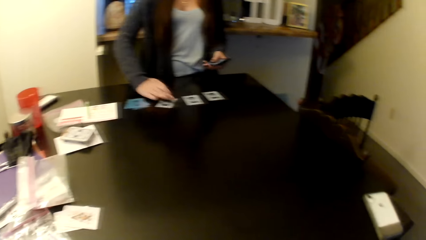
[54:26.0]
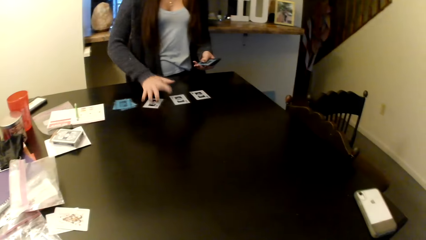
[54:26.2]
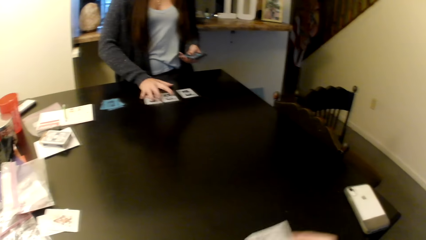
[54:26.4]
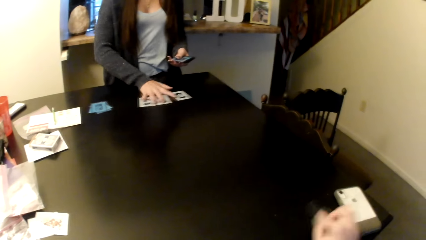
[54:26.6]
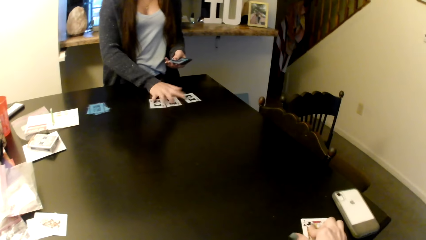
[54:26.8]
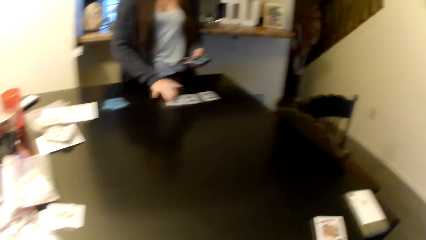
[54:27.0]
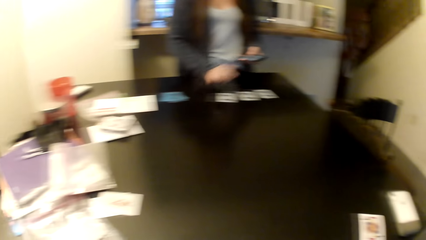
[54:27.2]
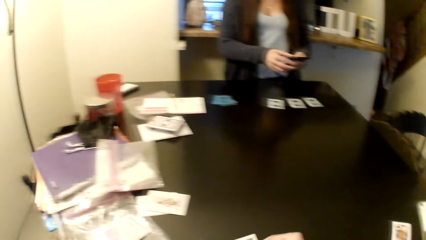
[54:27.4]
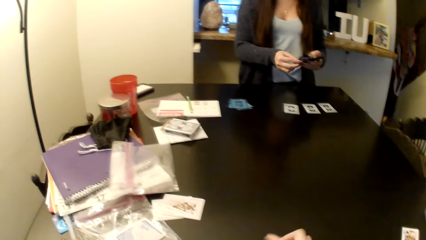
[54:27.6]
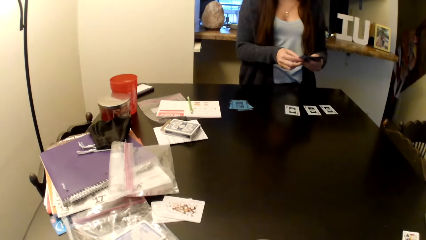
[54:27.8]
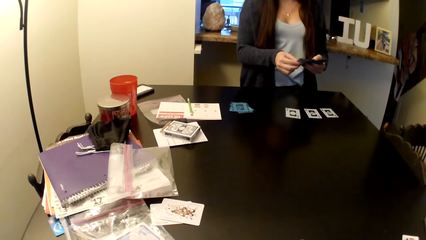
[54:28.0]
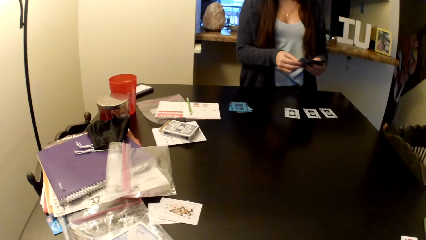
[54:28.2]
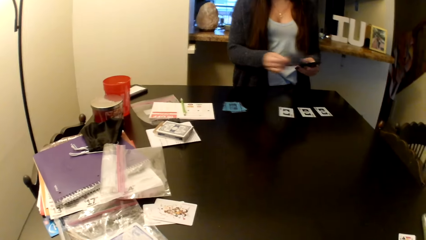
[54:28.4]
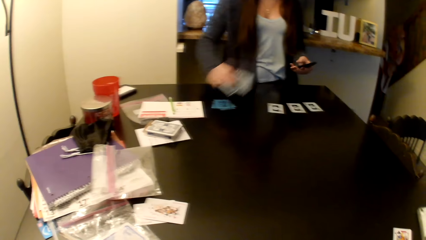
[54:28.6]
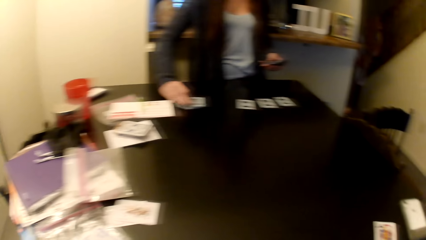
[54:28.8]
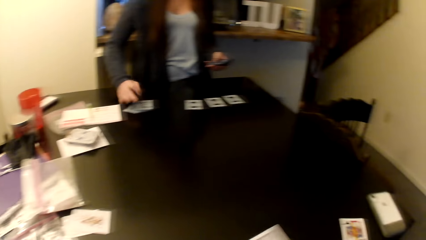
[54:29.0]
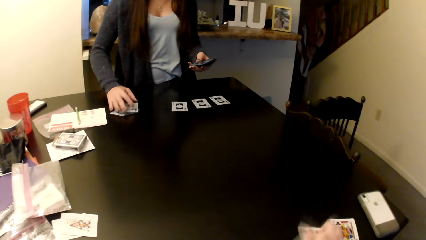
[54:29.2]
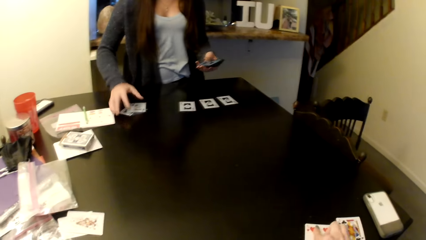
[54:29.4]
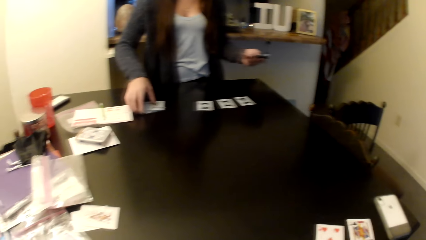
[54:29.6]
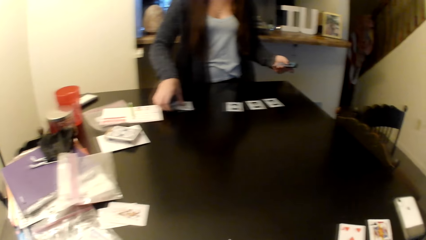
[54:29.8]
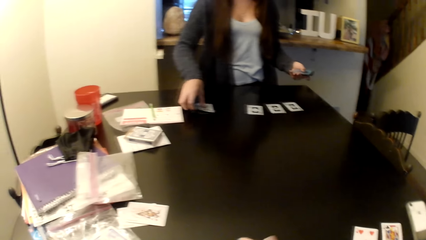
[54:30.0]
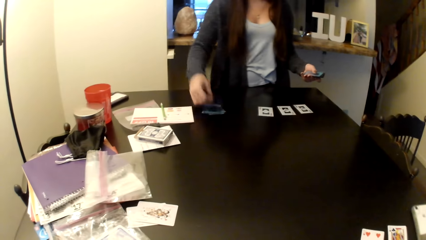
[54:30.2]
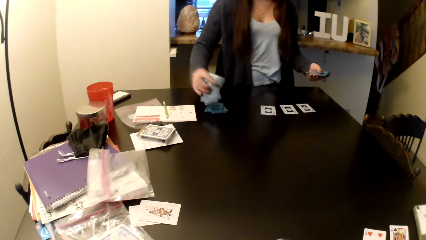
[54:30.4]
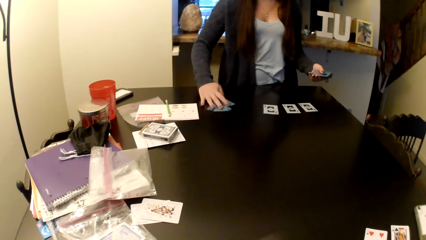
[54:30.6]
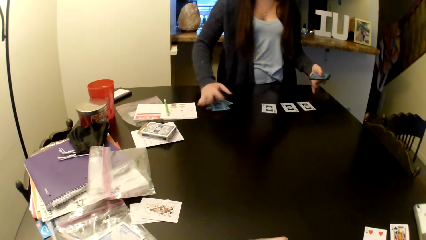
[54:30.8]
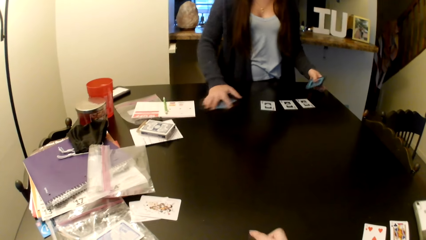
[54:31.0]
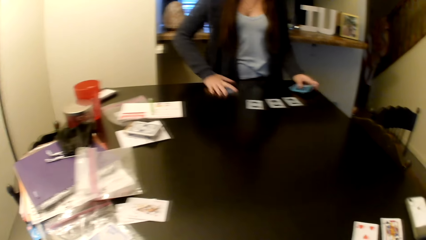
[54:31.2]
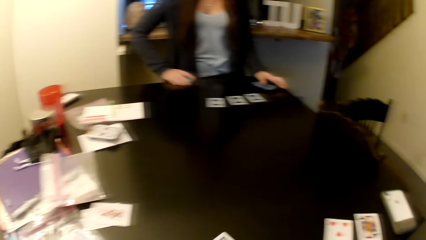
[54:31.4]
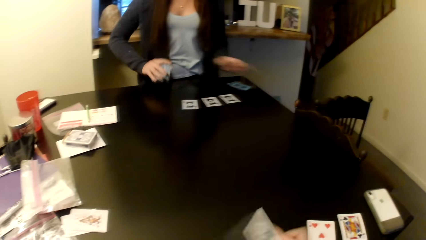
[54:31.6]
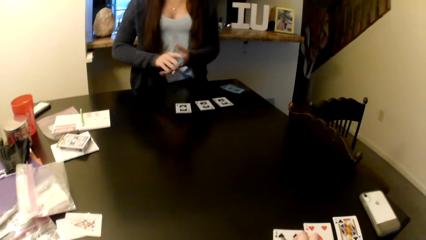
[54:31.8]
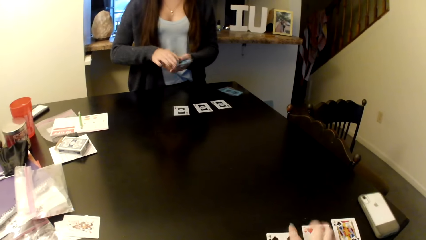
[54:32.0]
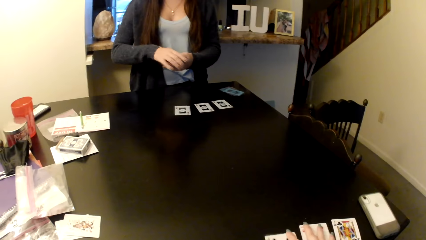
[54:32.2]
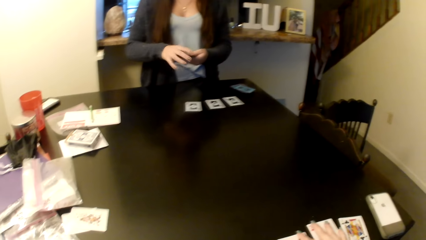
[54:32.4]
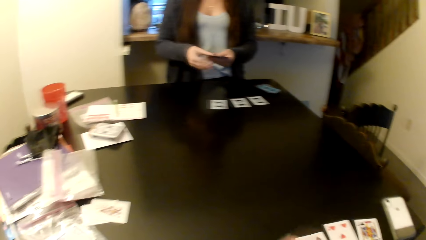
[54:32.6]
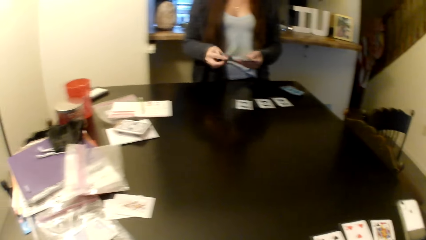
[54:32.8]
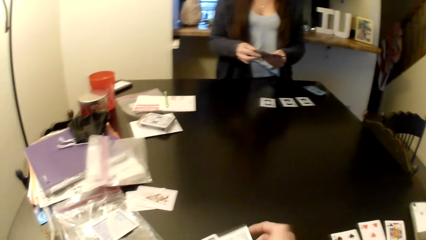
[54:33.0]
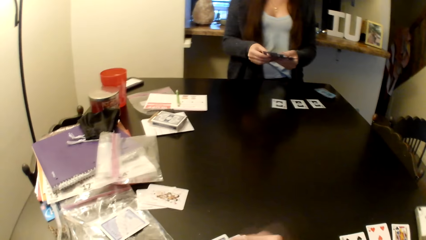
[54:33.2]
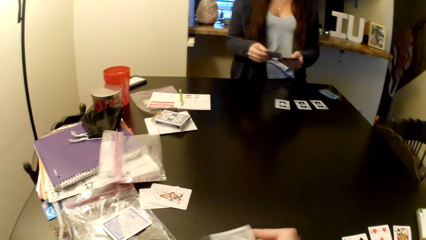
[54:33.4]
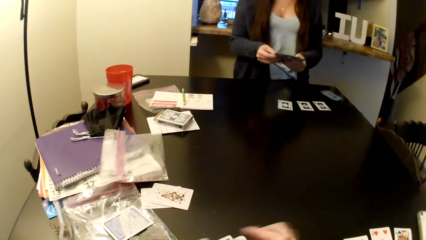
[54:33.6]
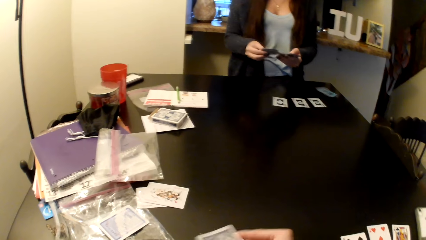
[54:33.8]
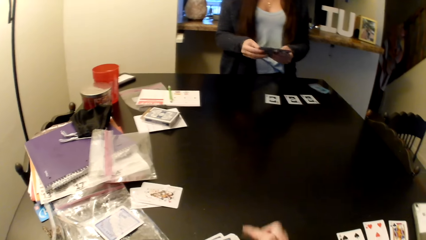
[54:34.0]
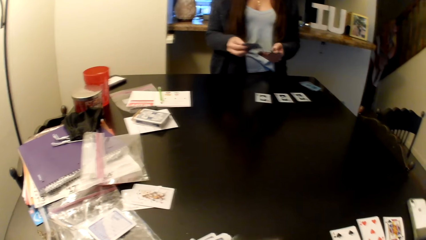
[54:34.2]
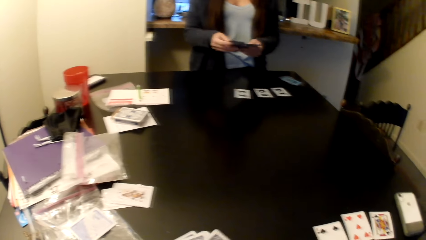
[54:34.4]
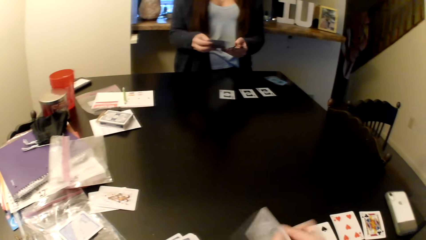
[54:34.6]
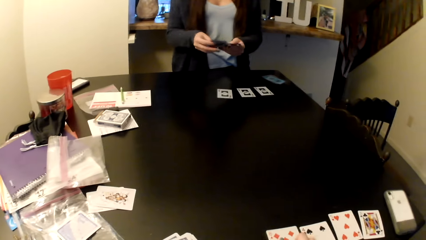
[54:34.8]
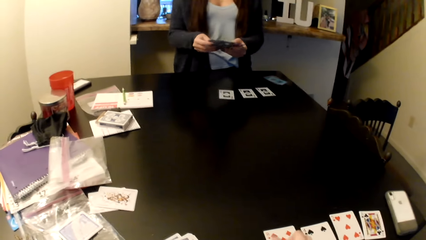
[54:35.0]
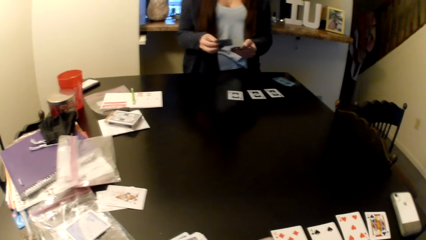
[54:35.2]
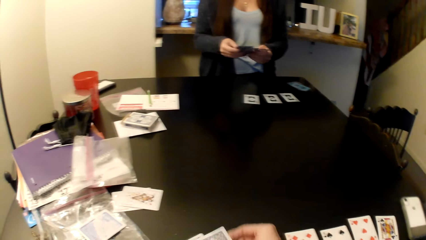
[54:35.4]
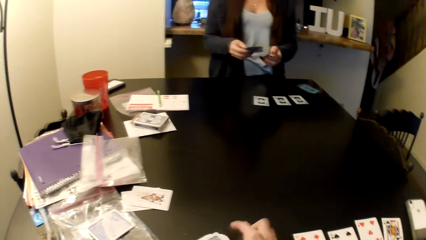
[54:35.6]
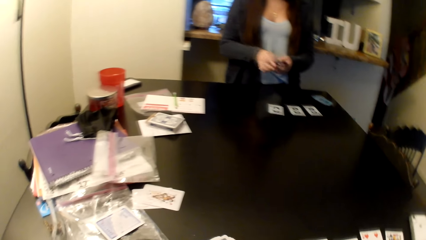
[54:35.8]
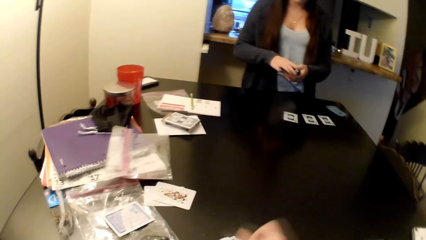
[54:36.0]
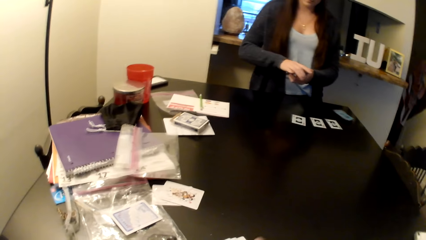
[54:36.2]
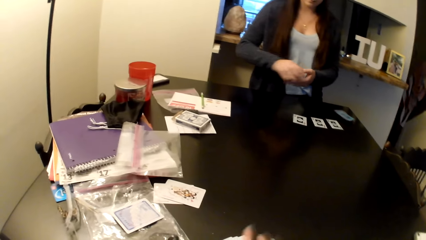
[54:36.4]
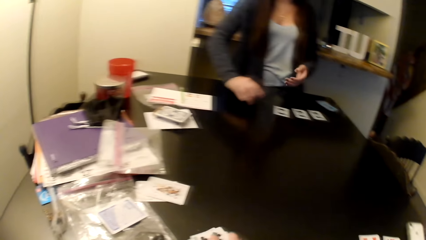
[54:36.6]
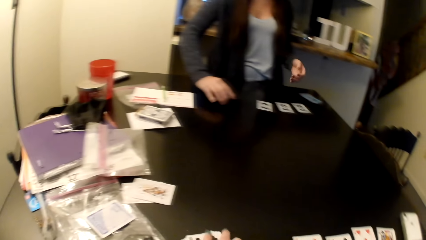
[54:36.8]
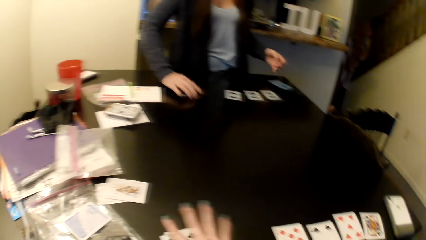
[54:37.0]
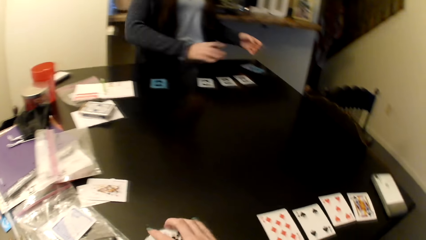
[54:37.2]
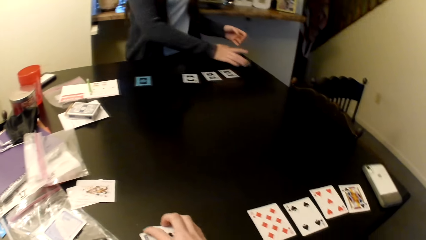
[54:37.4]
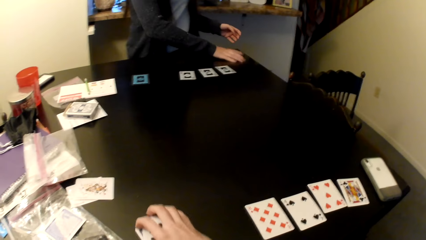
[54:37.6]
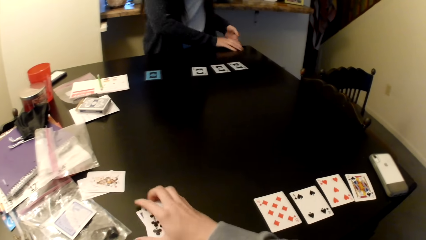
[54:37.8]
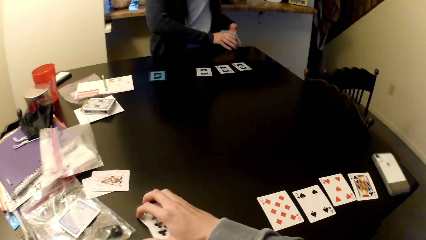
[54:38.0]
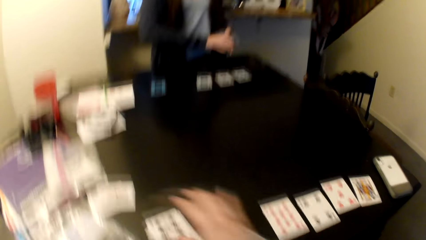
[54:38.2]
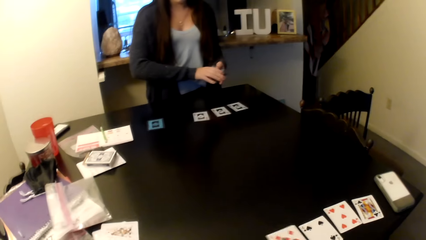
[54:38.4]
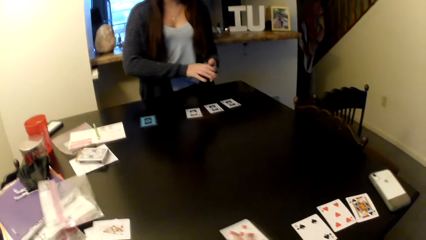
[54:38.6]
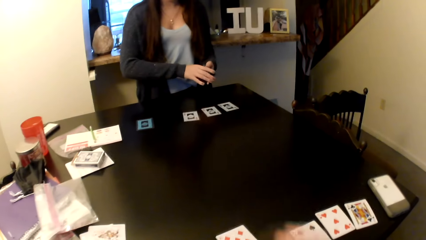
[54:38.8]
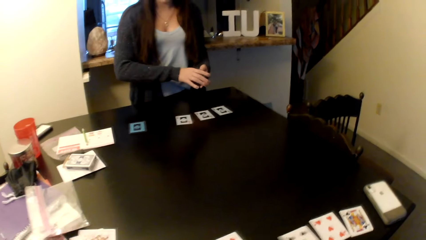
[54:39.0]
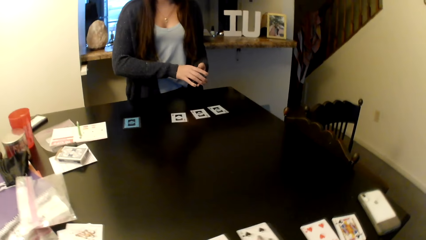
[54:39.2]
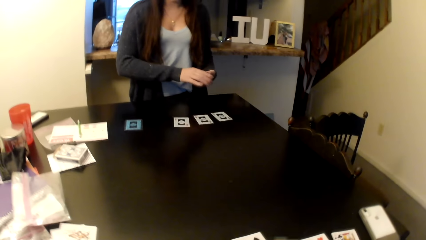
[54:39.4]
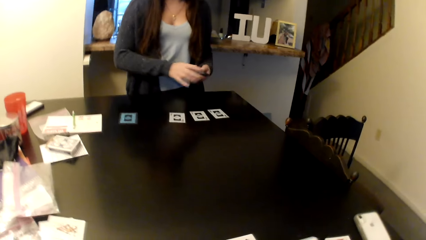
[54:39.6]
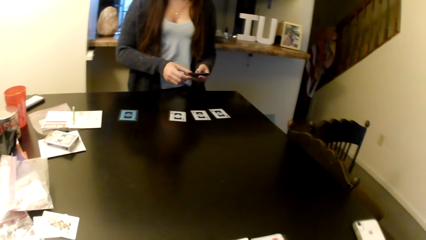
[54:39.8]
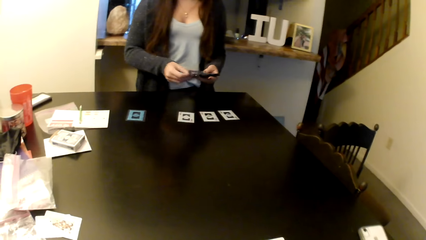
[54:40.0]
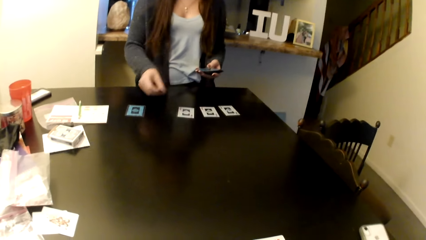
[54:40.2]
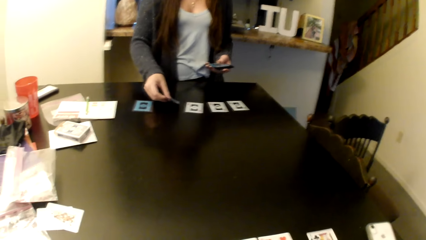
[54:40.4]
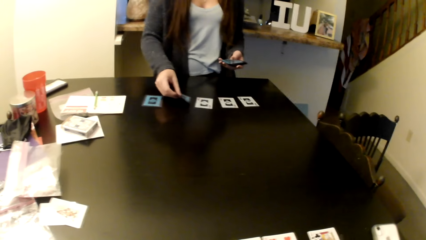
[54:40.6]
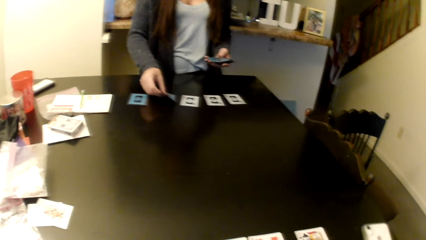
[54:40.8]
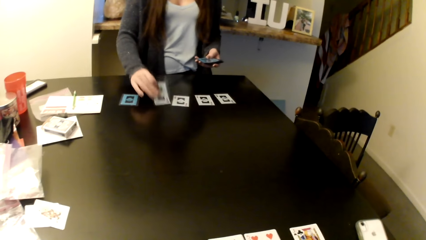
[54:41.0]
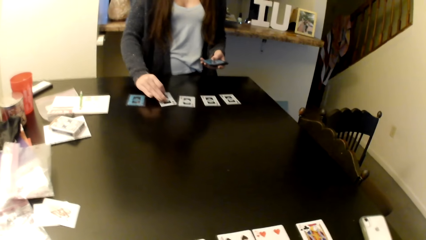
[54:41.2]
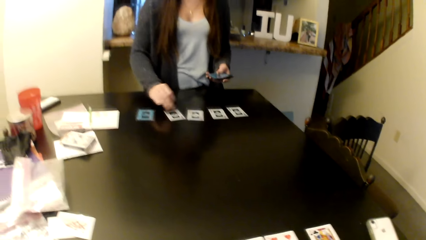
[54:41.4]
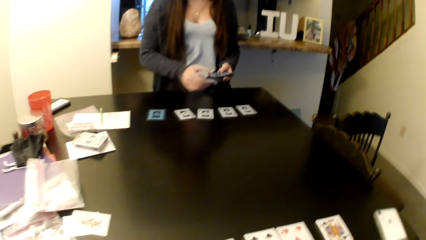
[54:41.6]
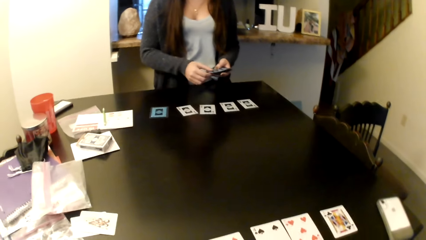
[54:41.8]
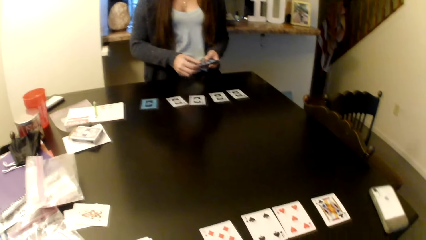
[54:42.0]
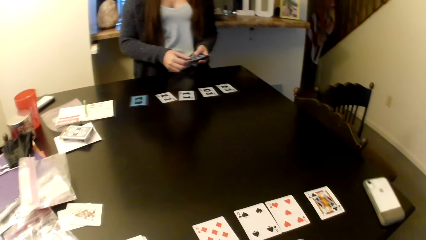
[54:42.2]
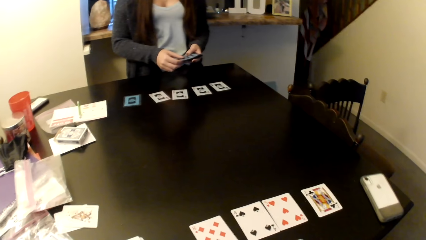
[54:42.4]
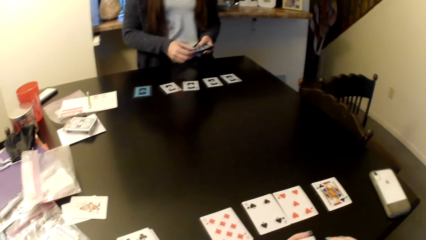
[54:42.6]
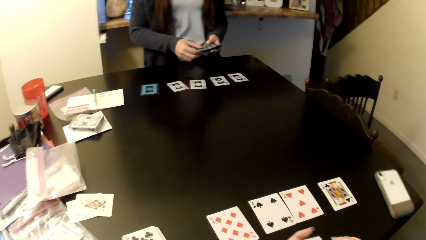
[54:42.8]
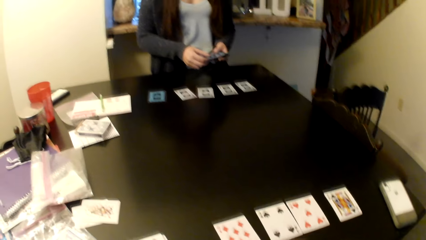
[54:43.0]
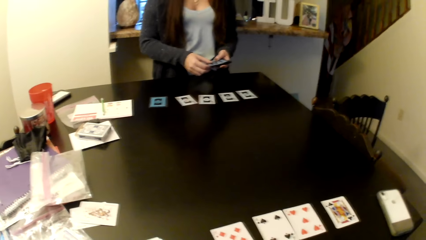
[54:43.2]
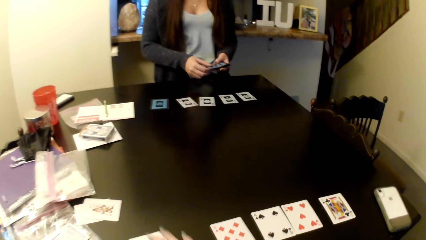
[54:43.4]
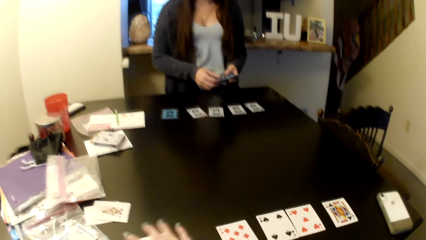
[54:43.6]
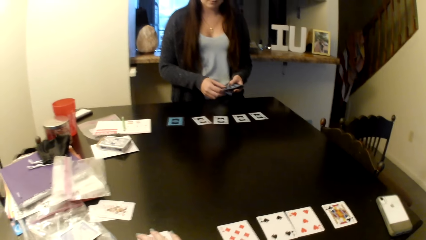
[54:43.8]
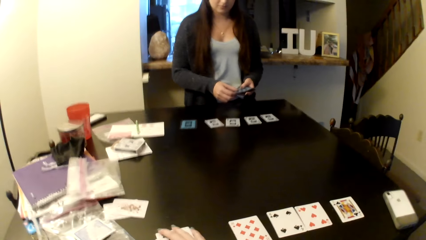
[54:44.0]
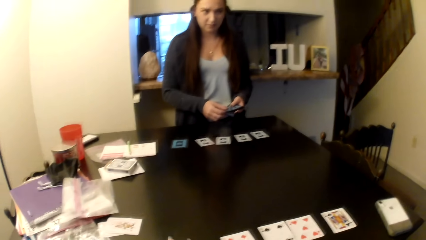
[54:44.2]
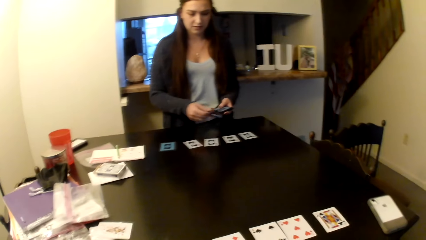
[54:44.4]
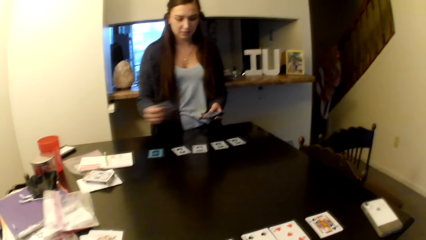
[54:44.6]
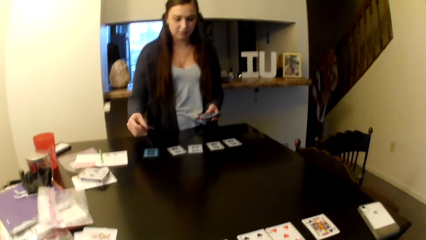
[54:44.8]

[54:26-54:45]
A woman arranges her cards on the table. The camera wearer puts cards on the table. They arrange their cards on the table. The woman picks up the cards on the table. The camera wearer moves their cards on the table. The woman puts cards on the table.
